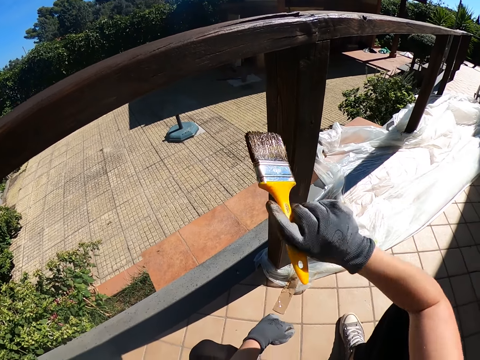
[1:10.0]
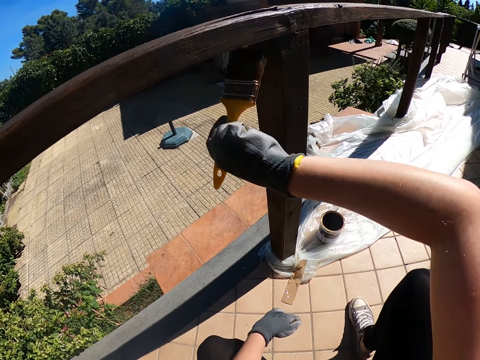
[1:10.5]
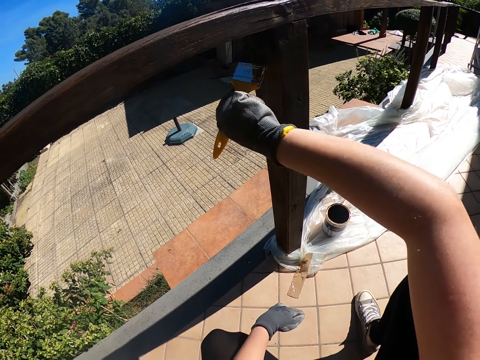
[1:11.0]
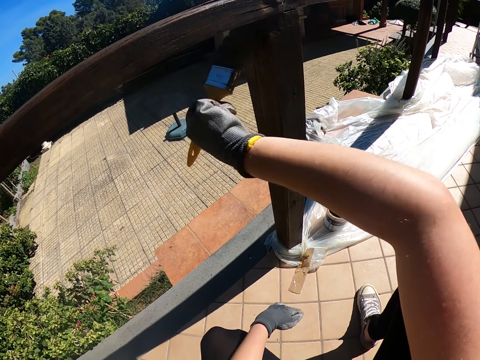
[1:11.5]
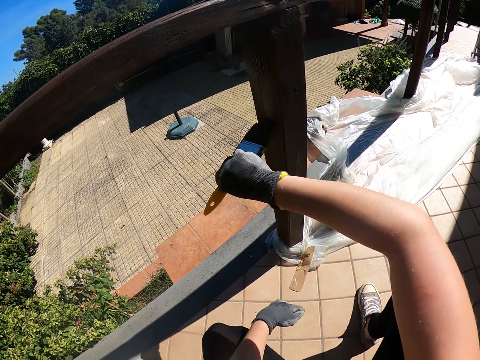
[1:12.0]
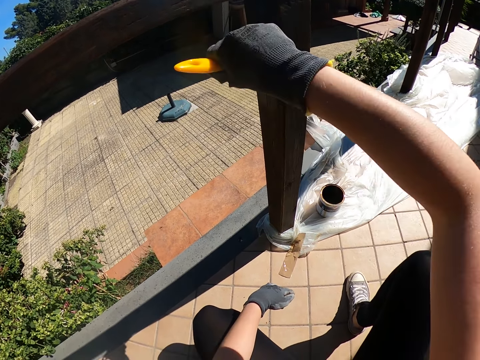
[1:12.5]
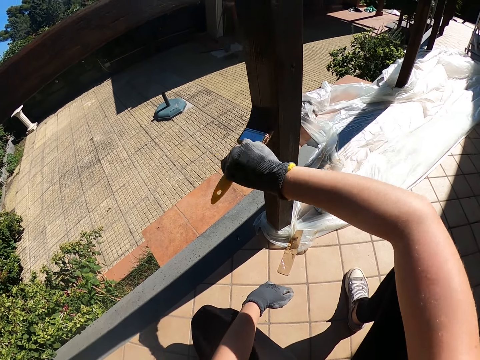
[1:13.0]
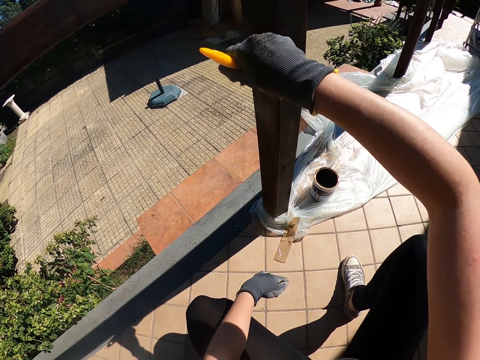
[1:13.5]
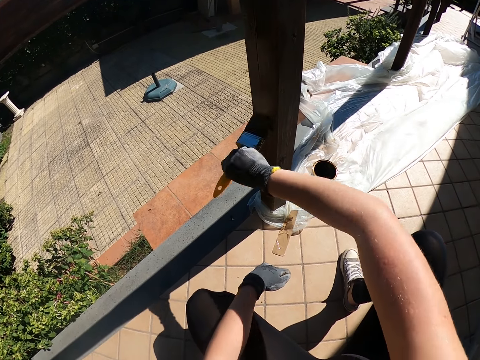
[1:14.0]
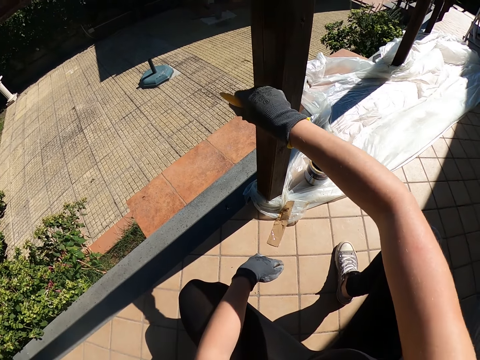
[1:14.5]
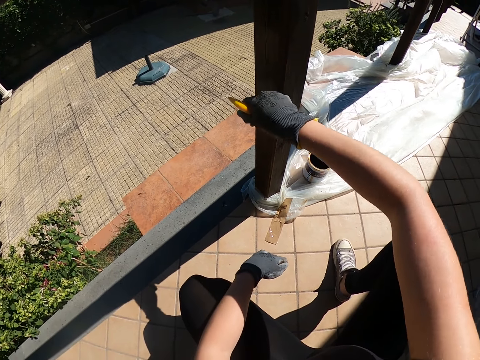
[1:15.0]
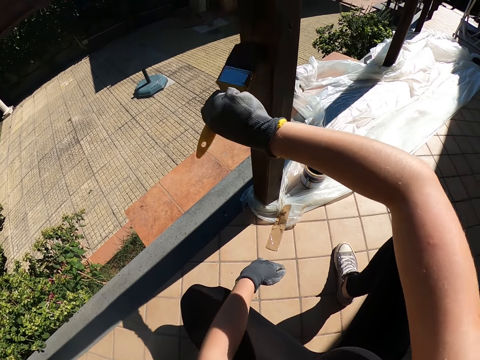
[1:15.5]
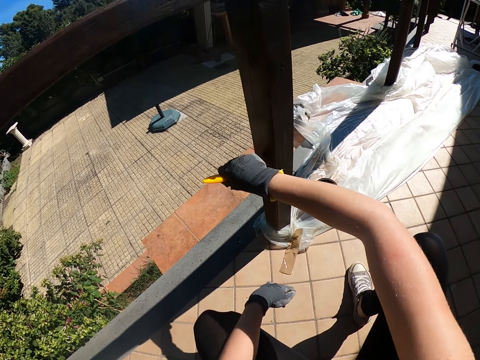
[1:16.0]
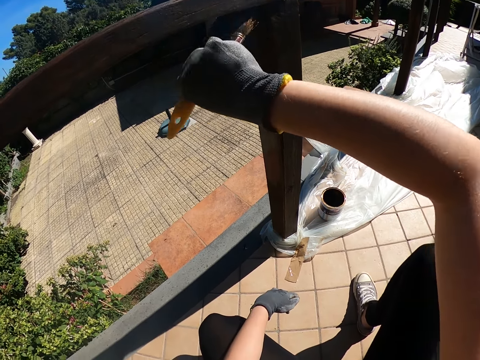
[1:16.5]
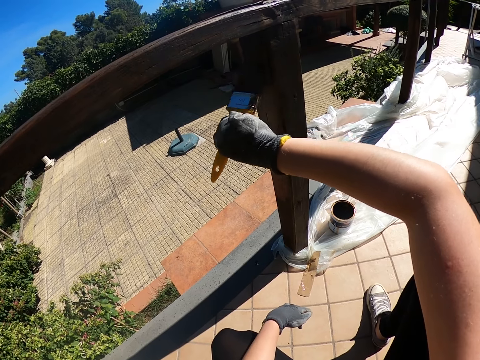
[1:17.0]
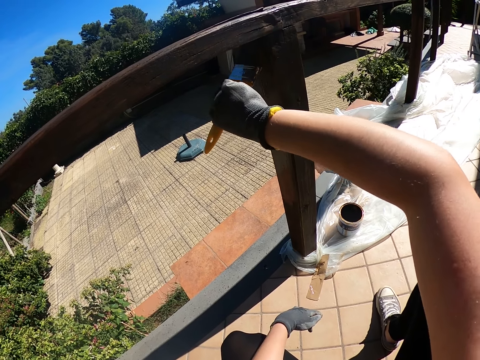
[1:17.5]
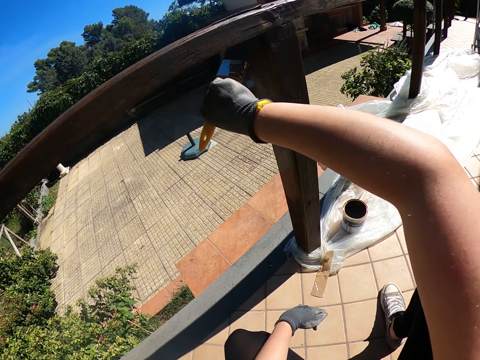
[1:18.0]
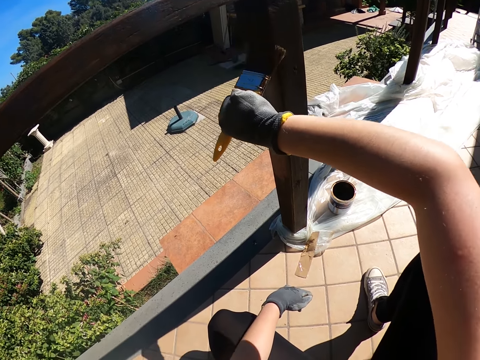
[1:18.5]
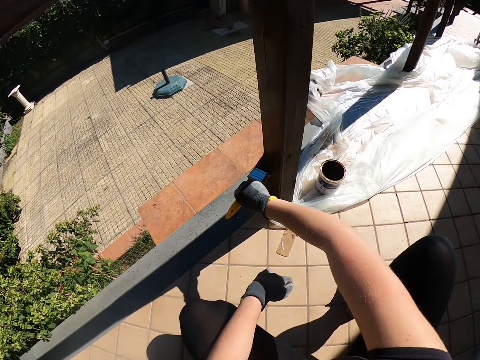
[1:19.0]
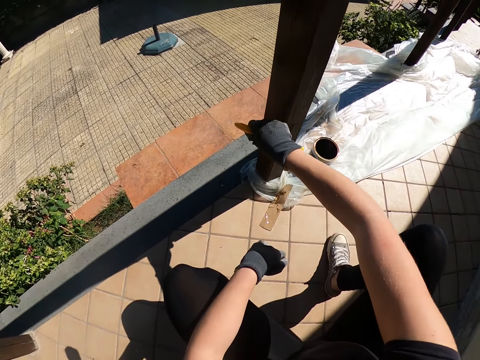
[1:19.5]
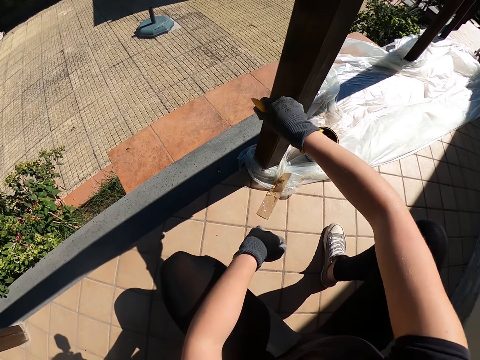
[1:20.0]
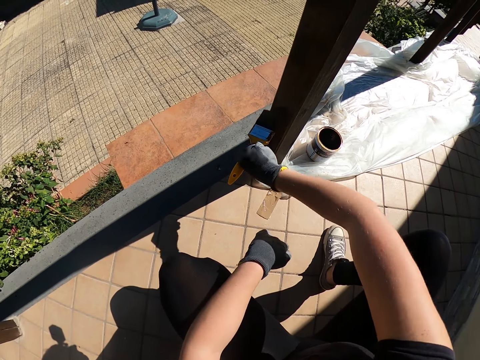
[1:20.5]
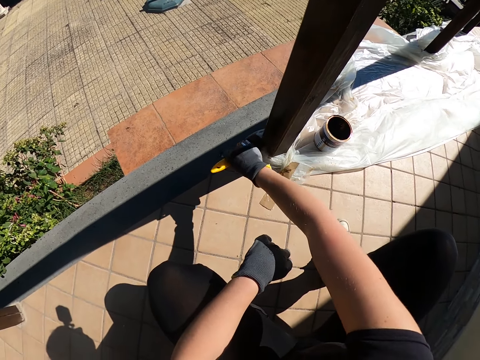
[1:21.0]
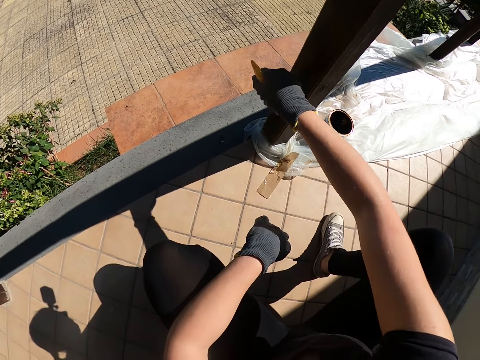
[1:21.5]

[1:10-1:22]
The camera wearer paints the pole with the brush.

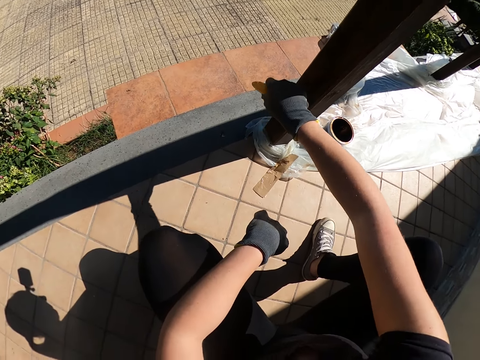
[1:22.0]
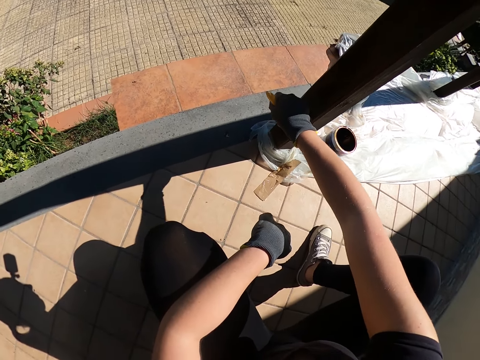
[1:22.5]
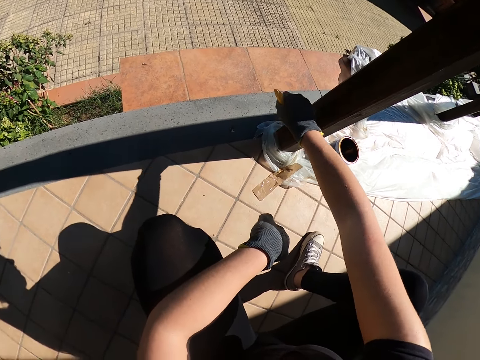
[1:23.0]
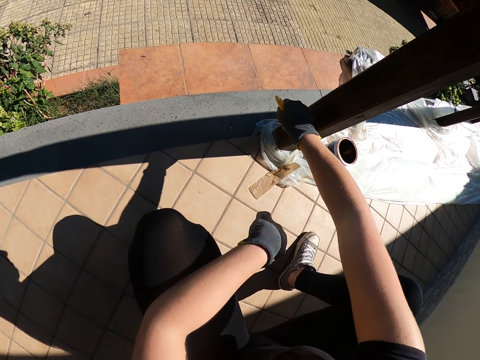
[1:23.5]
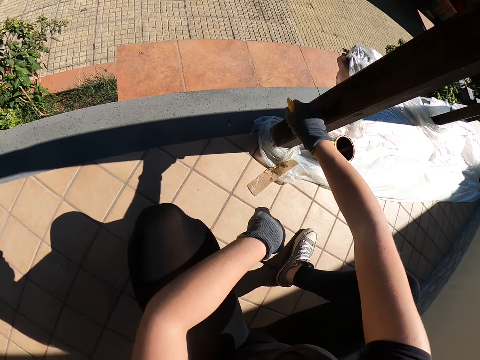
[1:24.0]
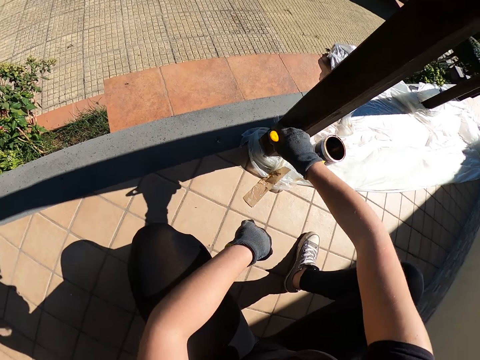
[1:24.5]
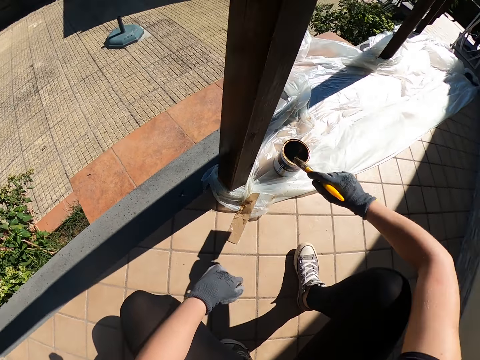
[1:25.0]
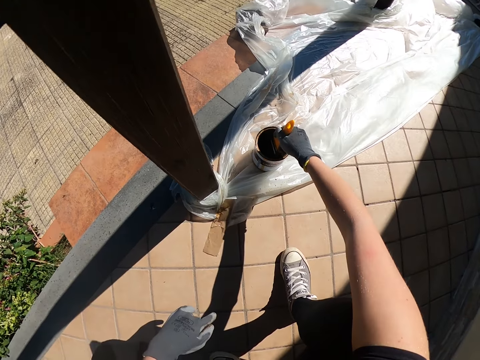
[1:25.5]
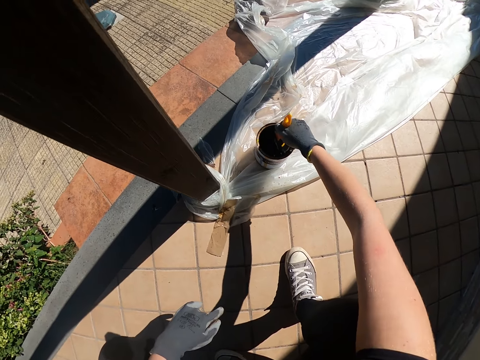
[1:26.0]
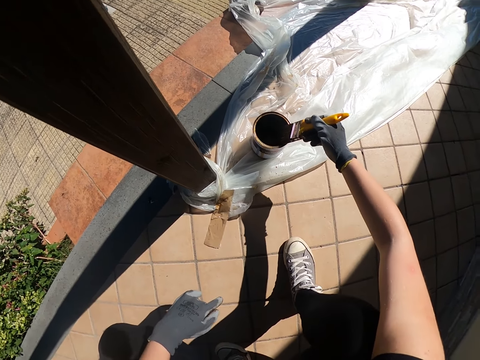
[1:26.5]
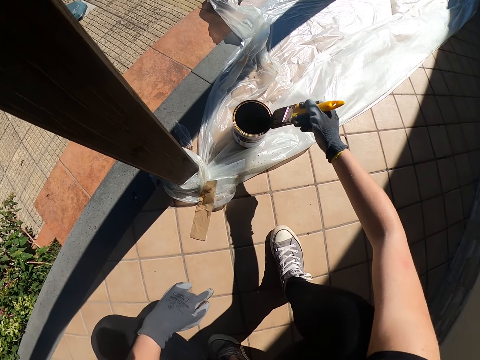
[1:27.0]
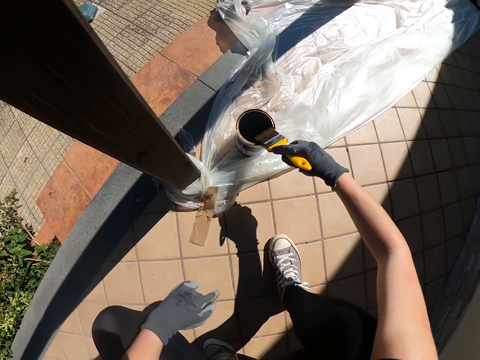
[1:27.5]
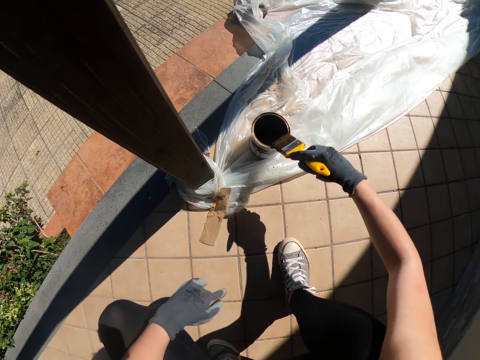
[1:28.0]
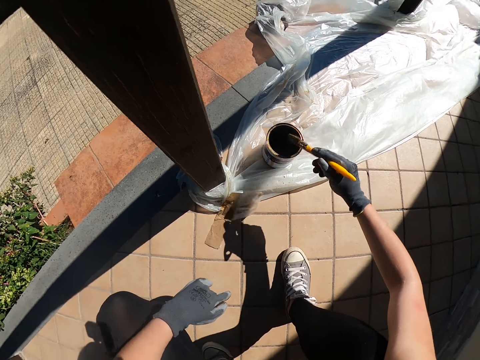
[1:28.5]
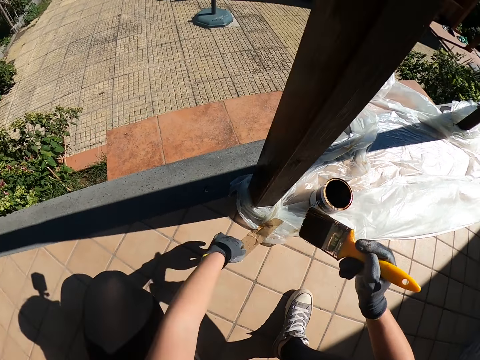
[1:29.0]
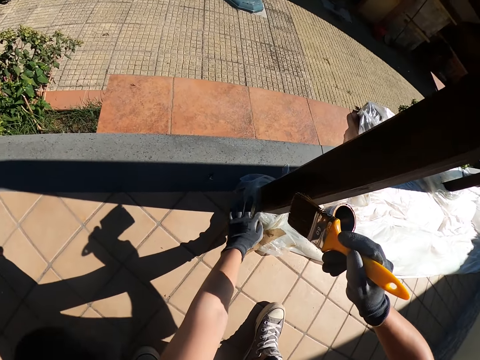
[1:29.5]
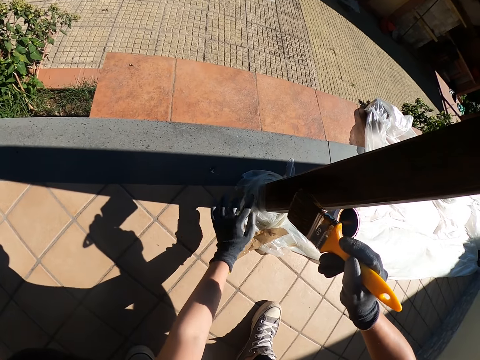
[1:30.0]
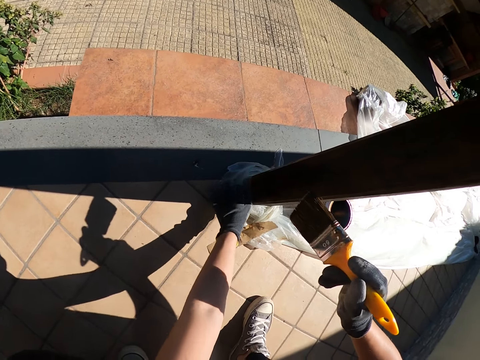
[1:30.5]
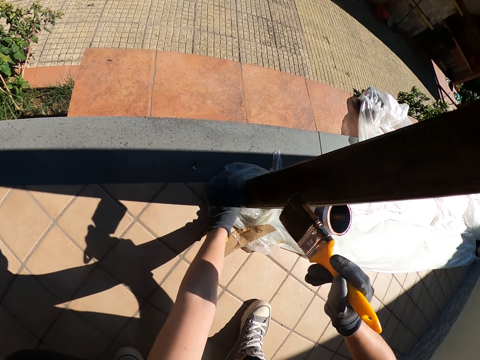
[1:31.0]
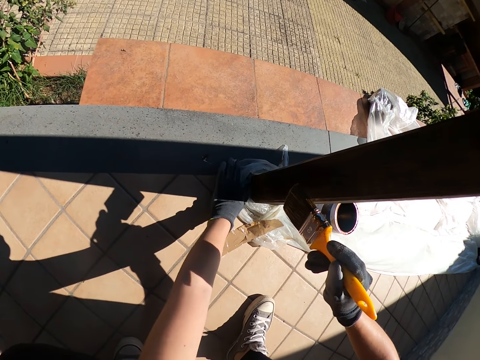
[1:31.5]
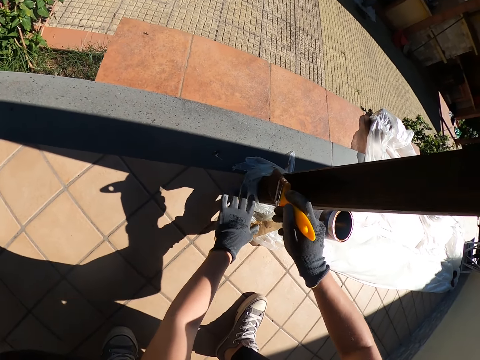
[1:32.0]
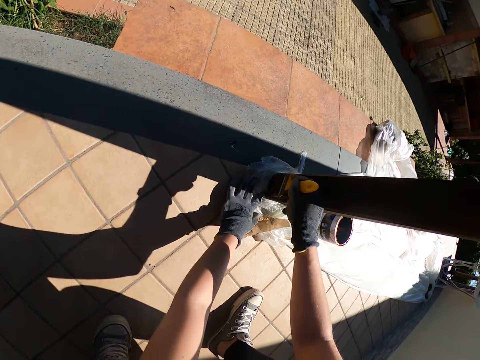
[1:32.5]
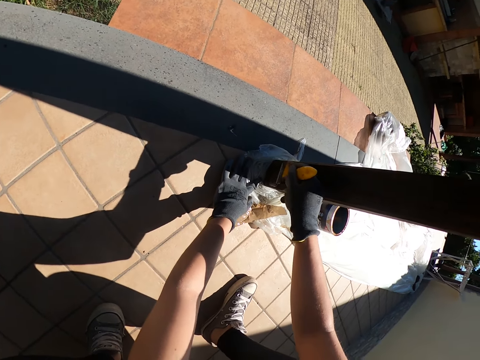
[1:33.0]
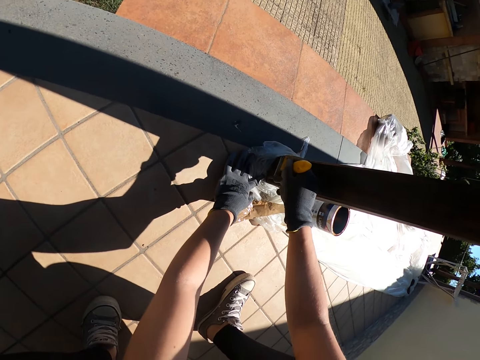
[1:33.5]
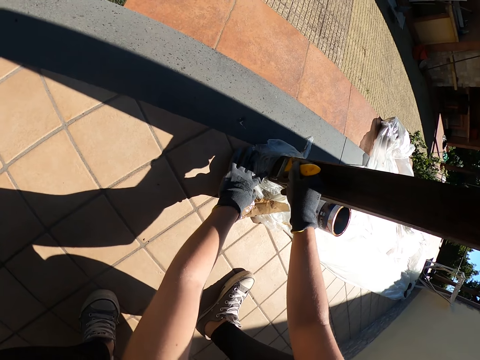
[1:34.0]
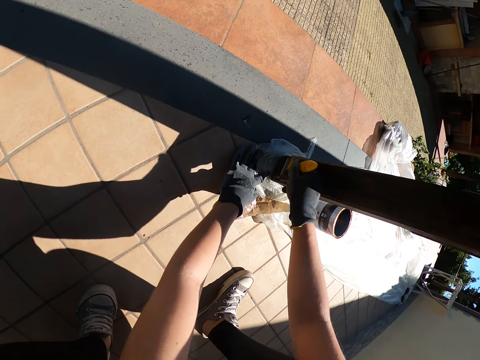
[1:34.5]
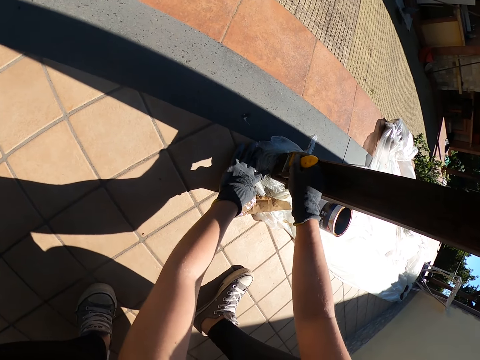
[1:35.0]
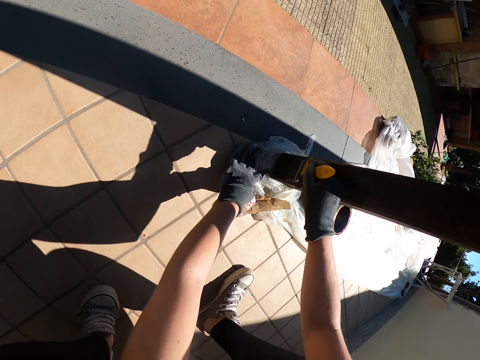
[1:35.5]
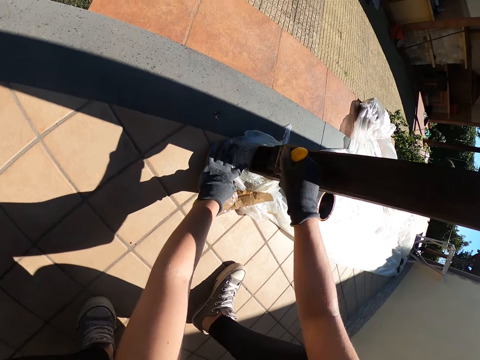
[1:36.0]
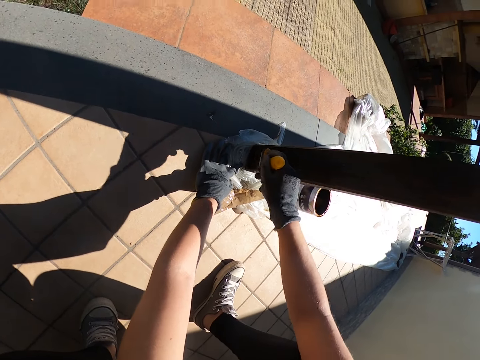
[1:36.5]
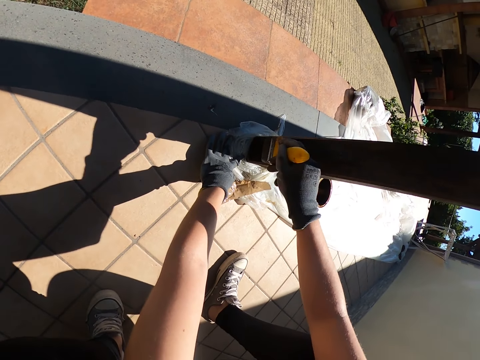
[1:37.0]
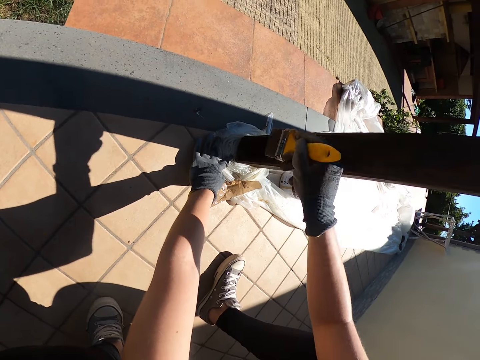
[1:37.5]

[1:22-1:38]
The camera wearer takes the brush off the pole. She dips the brush into the paint container, pulls the brush out of the paint container and wipes the paint brush on the edge of the paint container. She adjusts the nylon on the floor with her left hand. She paints the pole with the brush. She holds down the nylon with her left hand.
